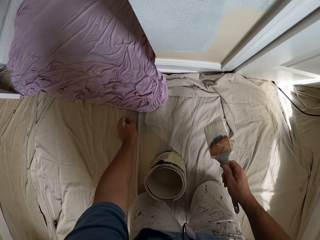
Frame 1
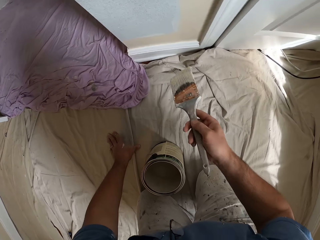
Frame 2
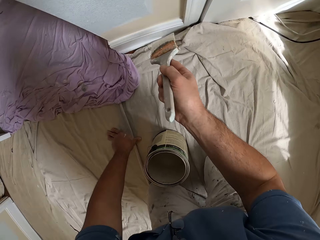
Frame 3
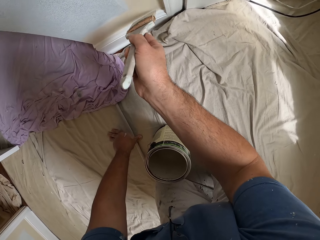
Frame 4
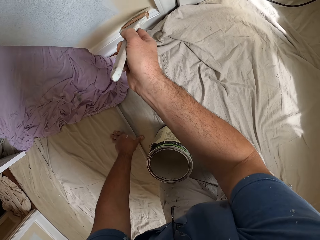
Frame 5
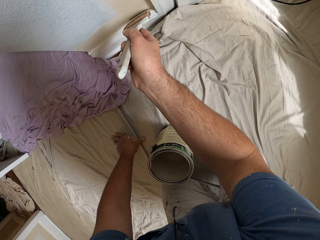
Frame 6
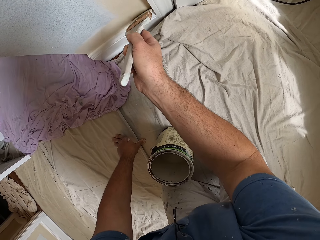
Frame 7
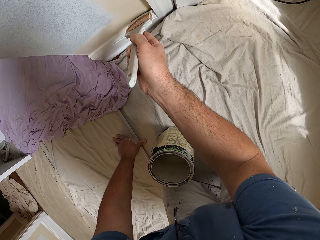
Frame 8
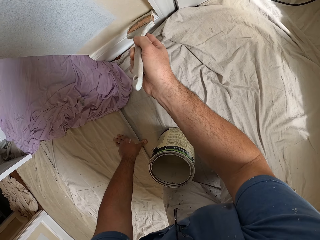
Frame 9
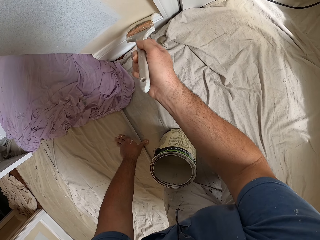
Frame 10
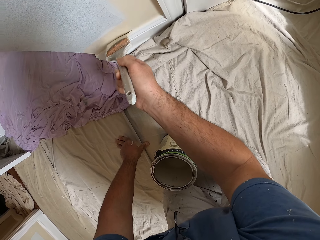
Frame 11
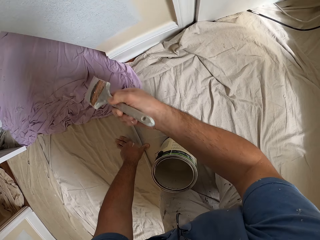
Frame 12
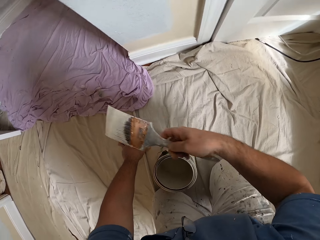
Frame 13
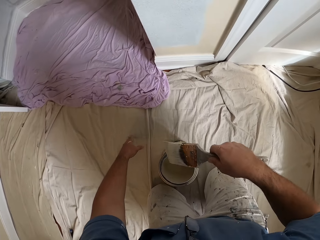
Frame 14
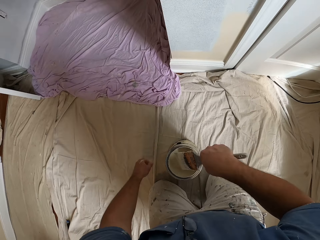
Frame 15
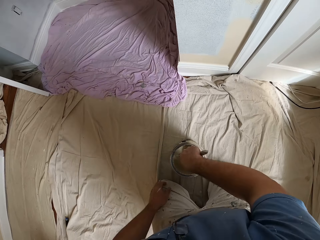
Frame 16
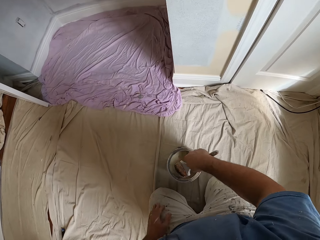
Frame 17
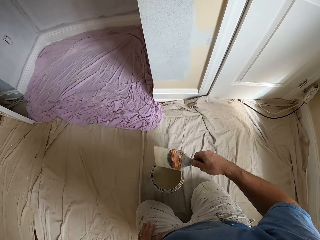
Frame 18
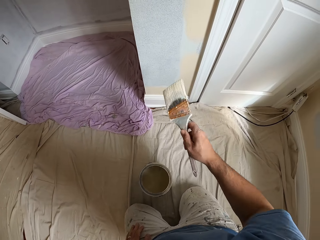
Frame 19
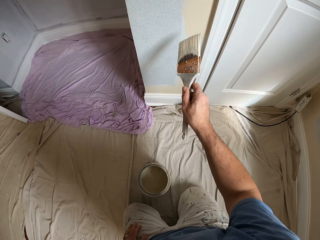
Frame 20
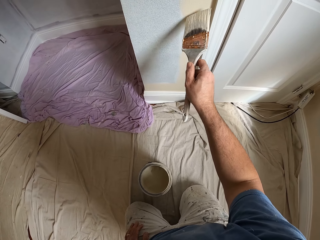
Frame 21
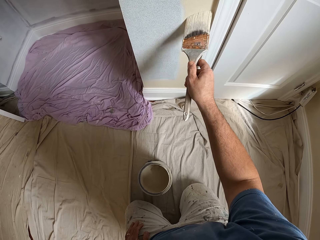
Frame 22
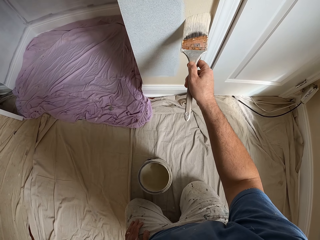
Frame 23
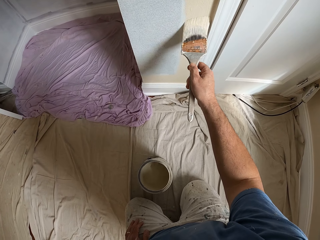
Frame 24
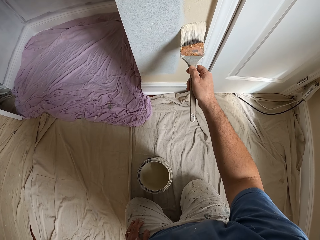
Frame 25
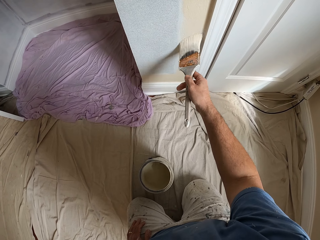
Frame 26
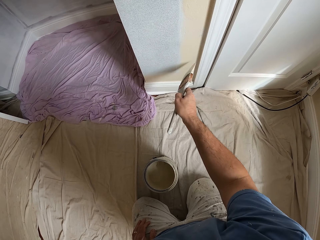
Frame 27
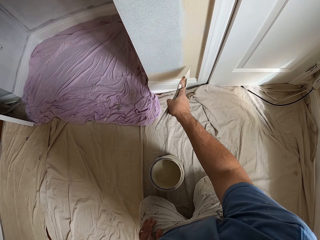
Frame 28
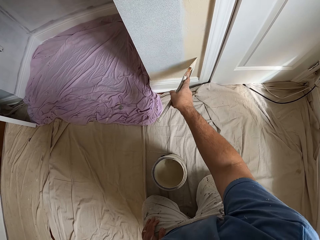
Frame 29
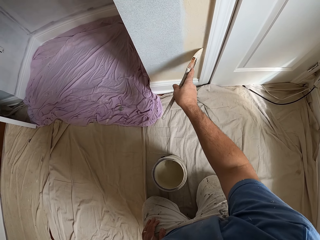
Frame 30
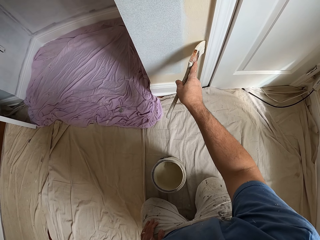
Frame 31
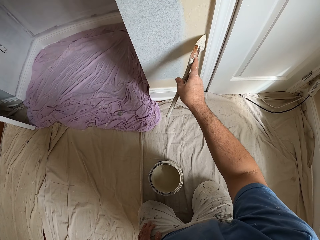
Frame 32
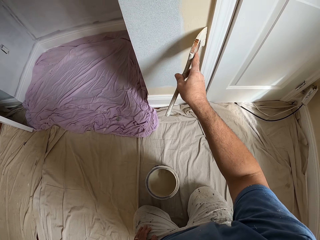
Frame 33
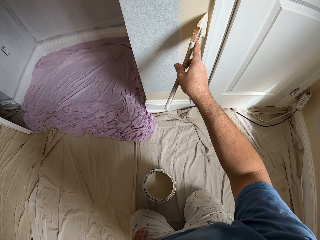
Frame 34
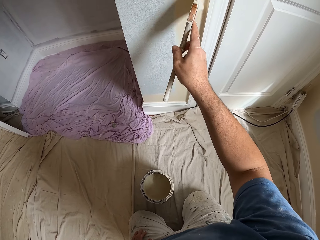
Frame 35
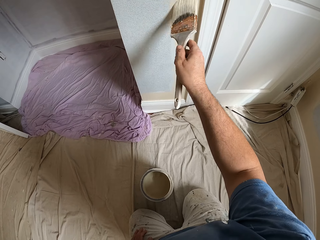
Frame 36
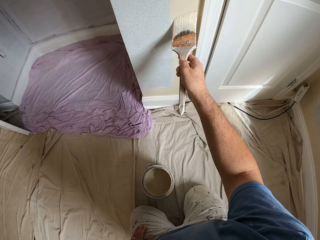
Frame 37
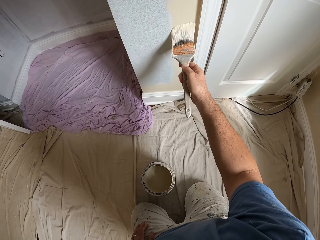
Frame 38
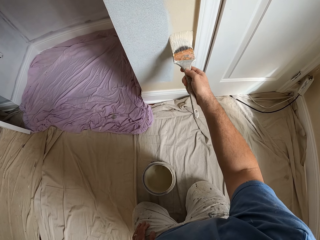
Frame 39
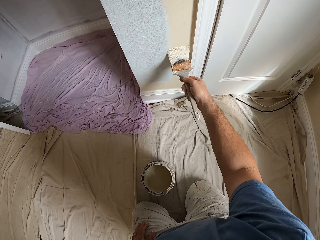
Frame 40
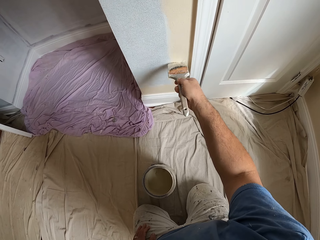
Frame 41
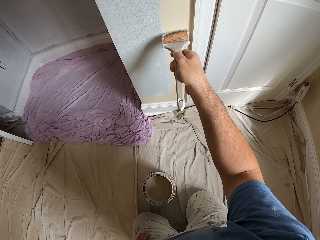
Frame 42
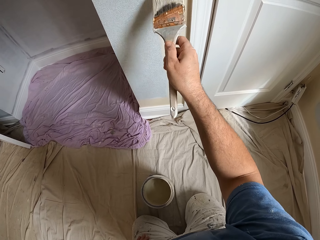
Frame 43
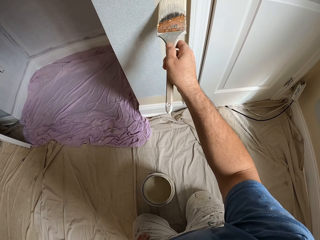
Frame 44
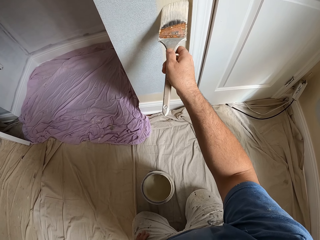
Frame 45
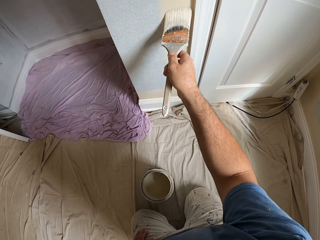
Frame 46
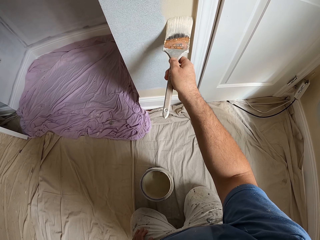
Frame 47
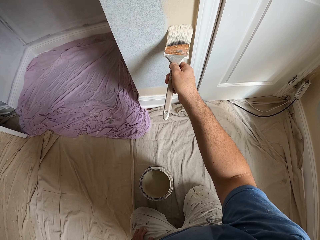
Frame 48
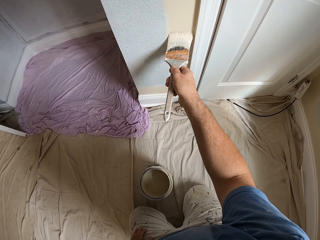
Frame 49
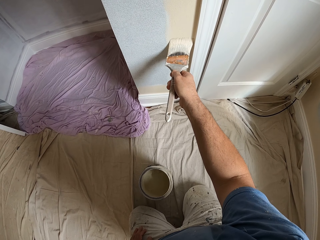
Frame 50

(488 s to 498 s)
The camera wearer places his left hand on the floor. He paints the wall. He dips the paint brush in the paint container. He paints the wall.

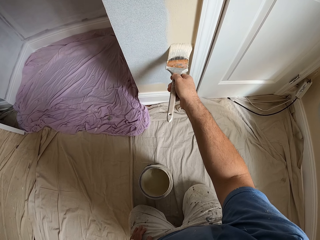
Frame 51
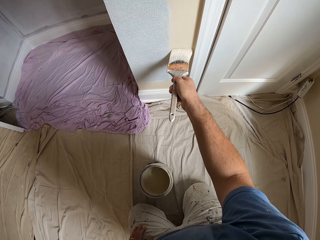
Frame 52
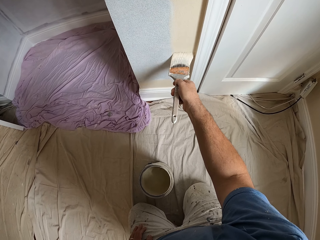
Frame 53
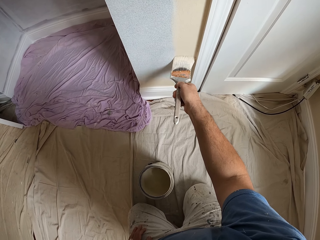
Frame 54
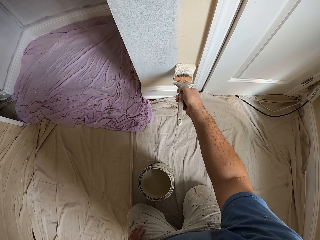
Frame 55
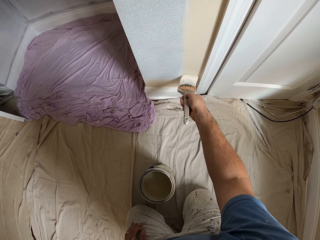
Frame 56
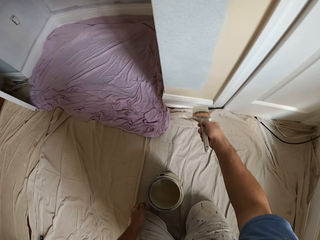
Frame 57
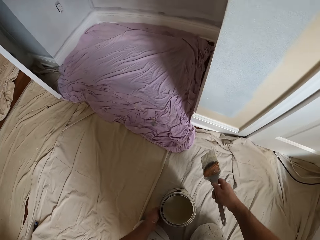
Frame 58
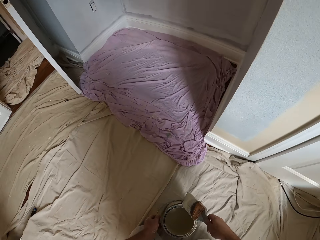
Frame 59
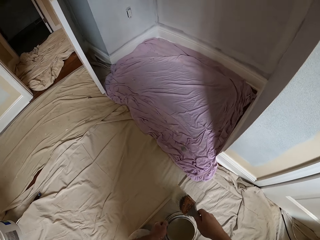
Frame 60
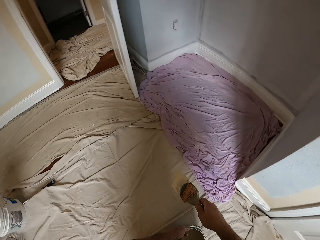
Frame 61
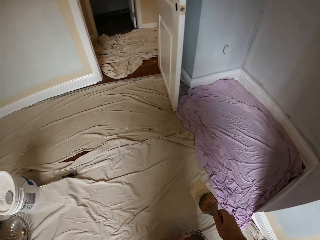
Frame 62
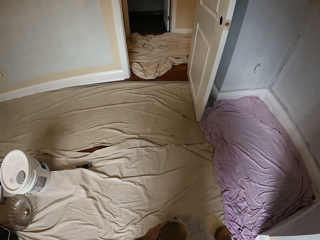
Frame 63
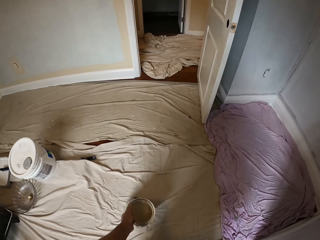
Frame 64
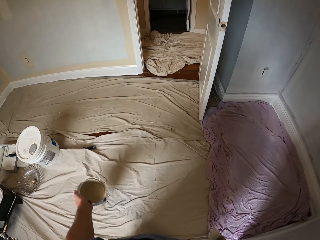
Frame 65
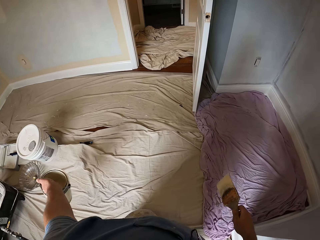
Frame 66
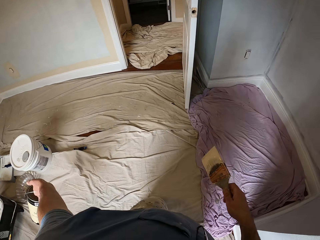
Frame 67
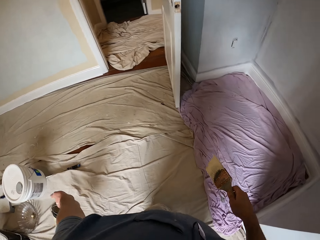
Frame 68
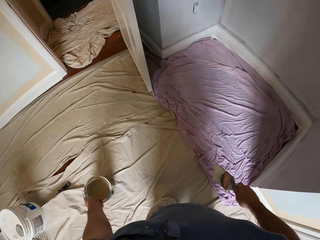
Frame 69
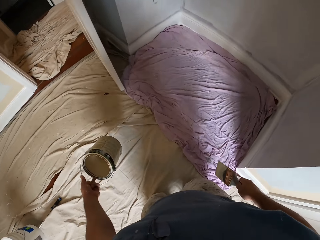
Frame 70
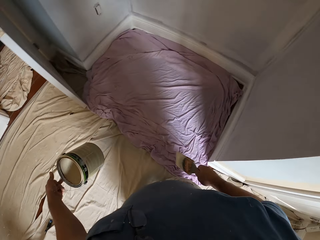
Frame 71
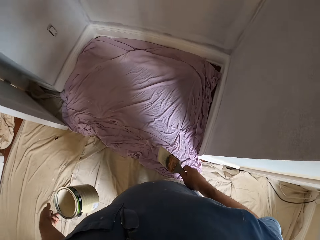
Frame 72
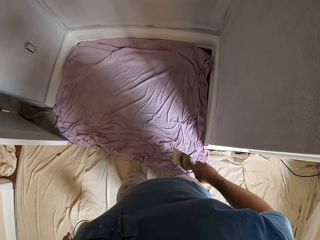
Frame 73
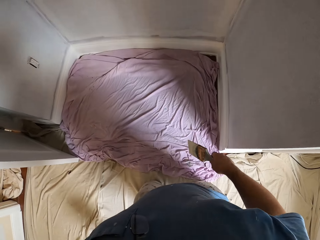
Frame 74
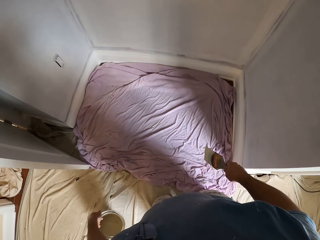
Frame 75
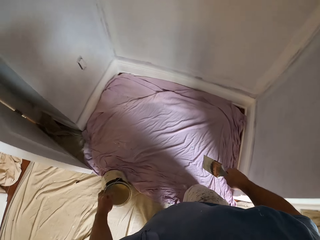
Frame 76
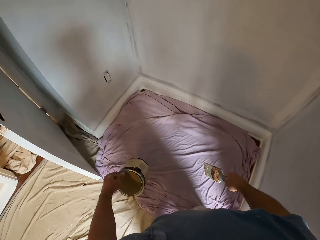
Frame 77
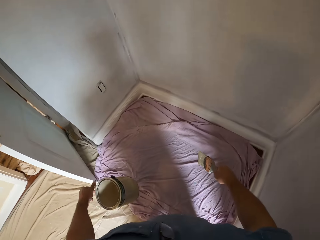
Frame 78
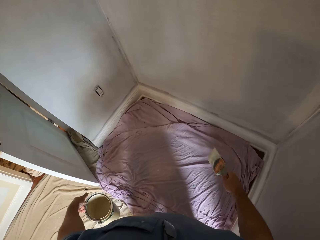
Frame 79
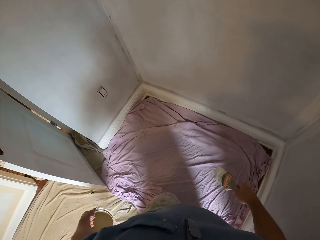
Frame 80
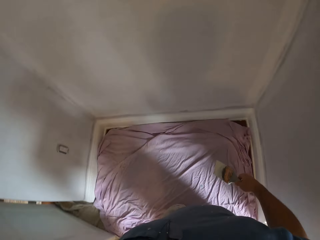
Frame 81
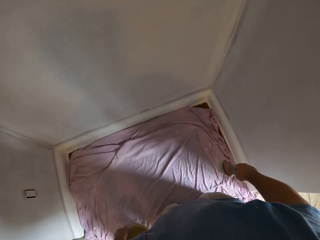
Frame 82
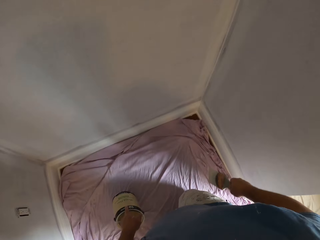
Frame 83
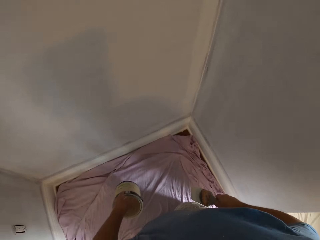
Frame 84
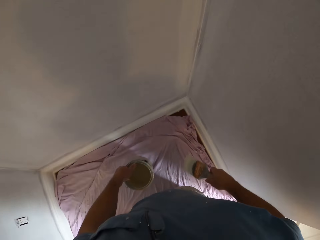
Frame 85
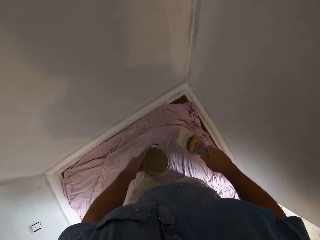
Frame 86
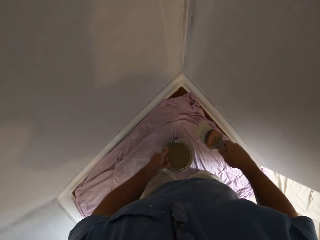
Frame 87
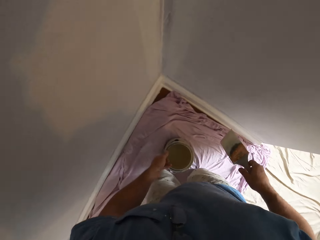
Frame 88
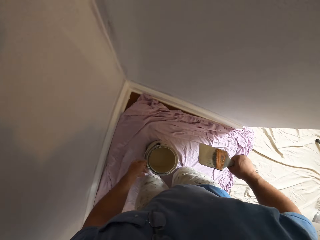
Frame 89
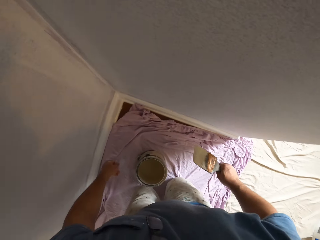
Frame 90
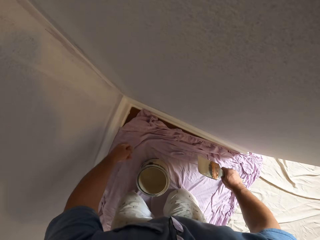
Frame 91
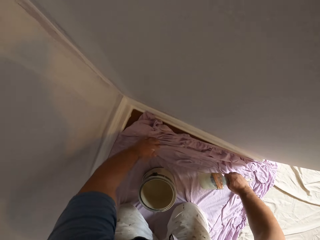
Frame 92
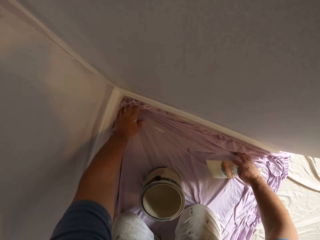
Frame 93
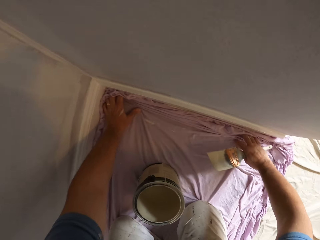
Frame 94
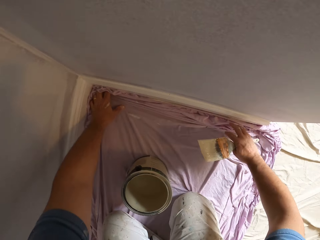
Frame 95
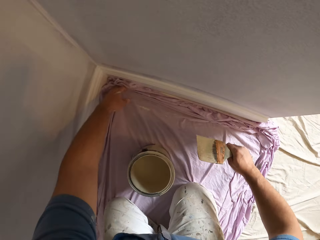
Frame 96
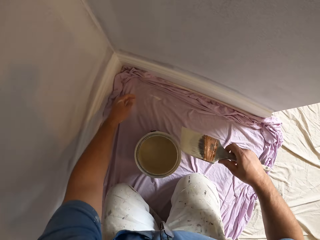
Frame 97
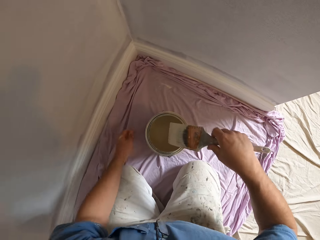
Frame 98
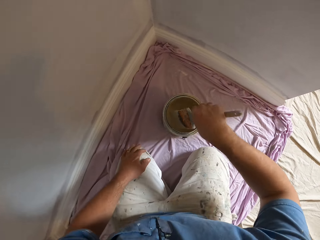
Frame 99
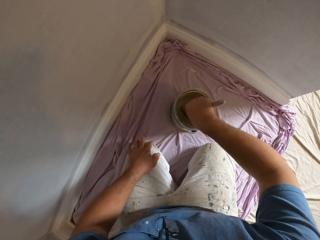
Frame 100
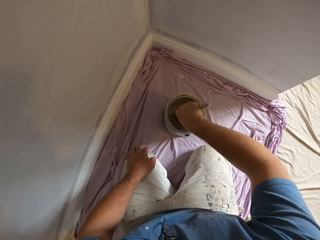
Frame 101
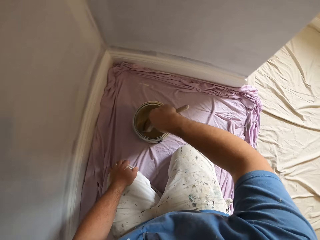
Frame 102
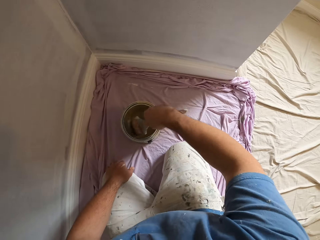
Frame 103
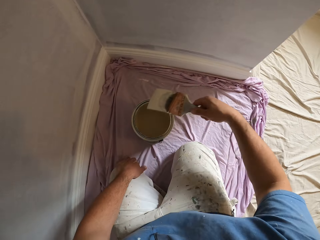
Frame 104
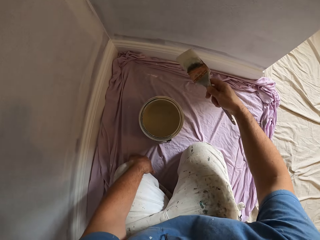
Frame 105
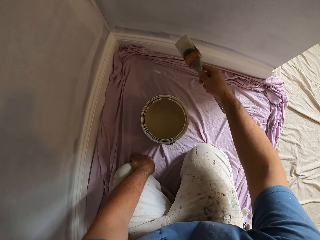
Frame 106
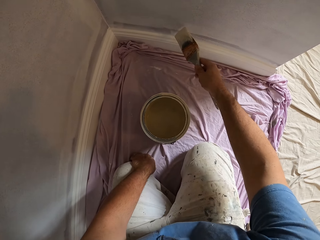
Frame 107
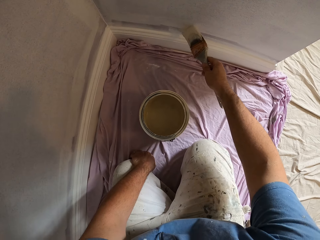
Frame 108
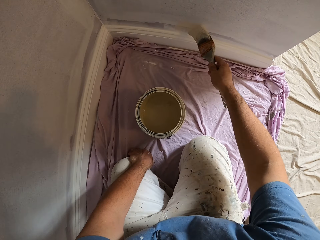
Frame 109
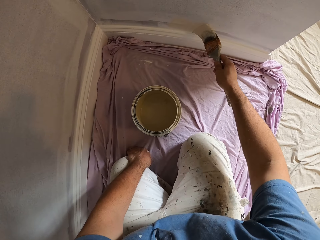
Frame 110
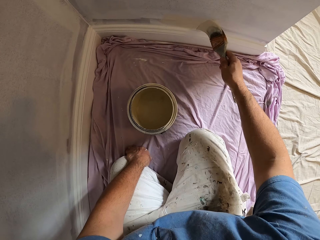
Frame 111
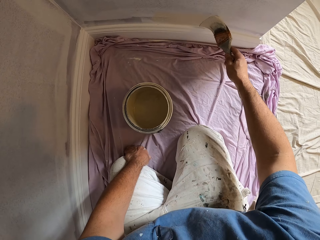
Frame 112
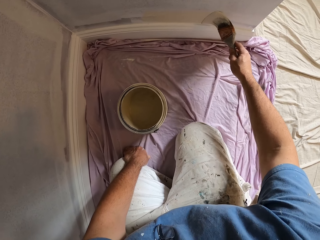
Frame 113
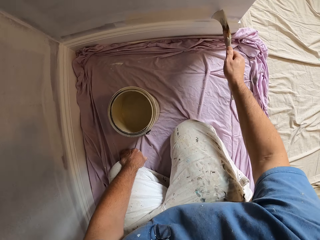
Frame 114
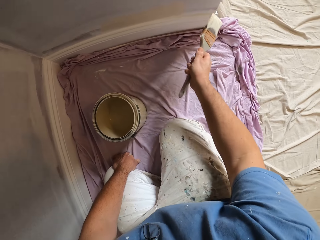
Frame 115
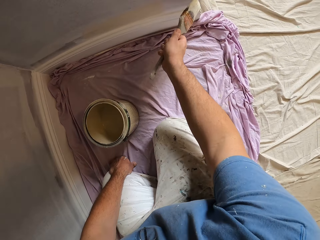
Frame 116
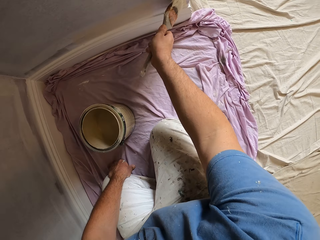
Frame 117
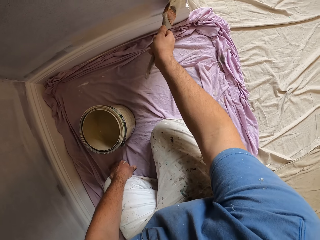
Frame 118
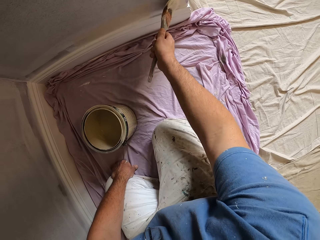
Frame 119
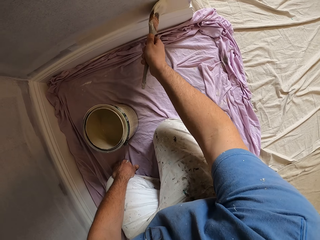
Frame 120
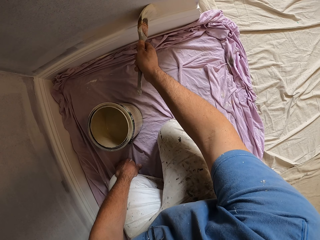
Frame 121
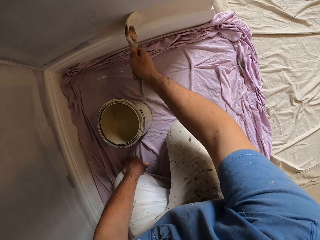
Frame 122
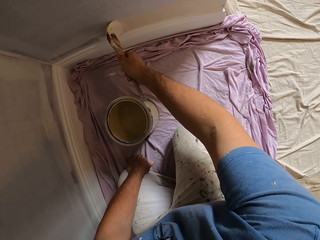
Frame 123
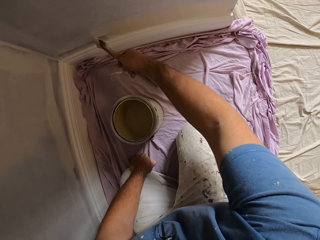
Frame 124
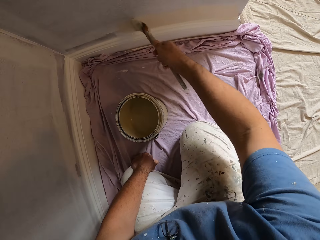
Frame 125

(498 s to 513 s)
The camera wearer carries the paint container. He crawls to the other side of the room. He drops the paint container on the floor. He adjusts the cloth material on the floor. He stretches the piece of cloth on the floor. He dips the paint brush in the paint container. He paints the wall.
